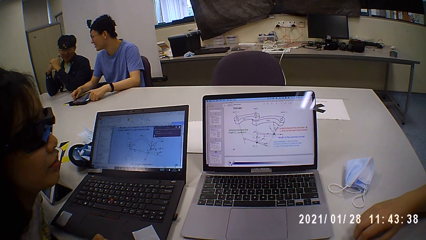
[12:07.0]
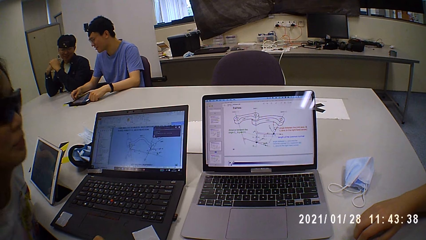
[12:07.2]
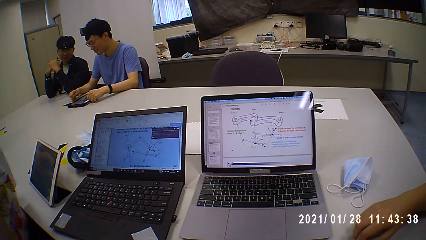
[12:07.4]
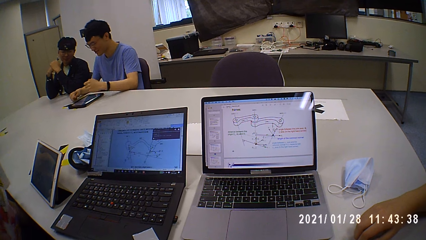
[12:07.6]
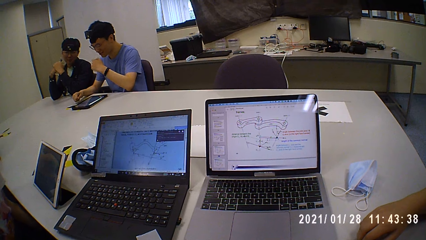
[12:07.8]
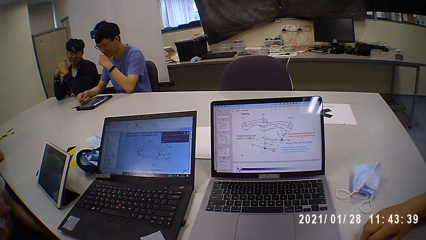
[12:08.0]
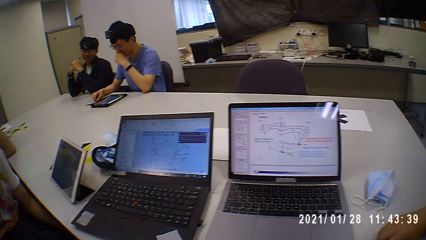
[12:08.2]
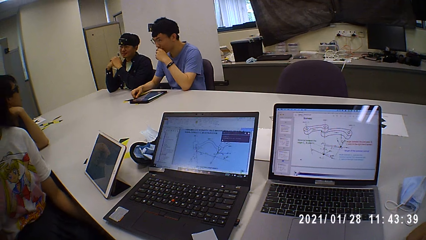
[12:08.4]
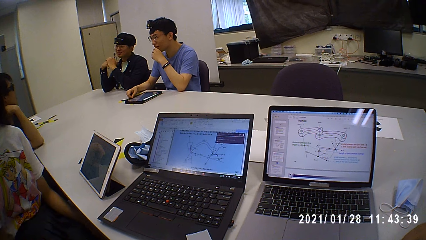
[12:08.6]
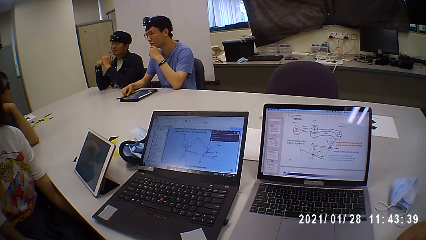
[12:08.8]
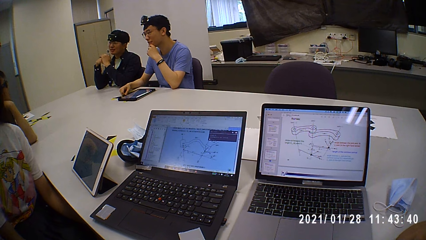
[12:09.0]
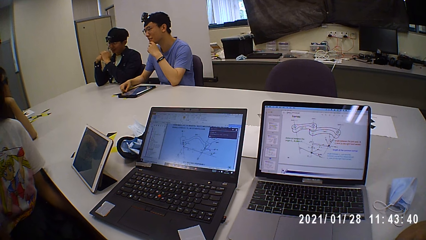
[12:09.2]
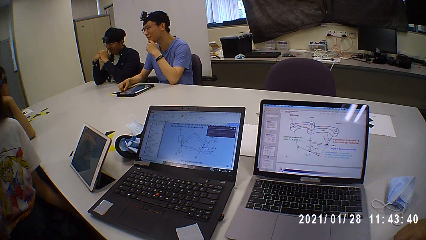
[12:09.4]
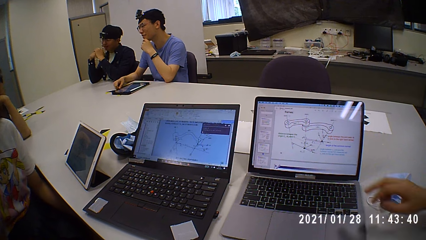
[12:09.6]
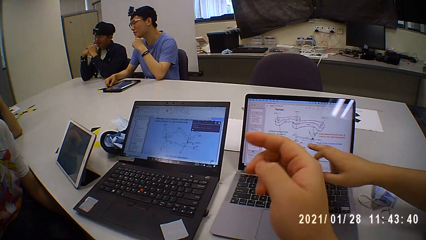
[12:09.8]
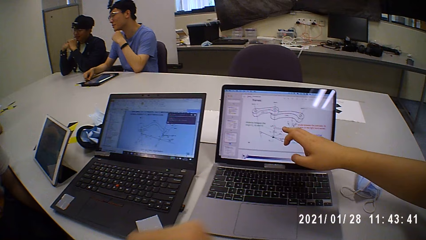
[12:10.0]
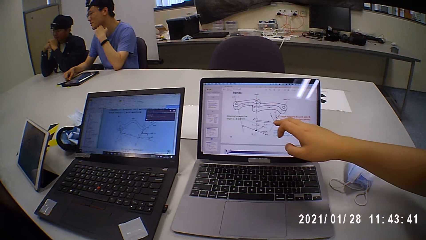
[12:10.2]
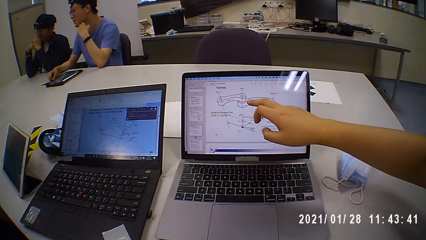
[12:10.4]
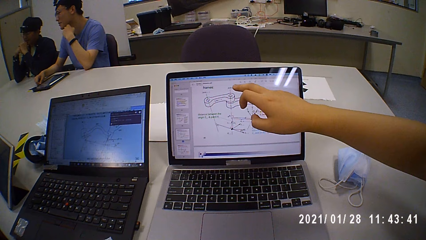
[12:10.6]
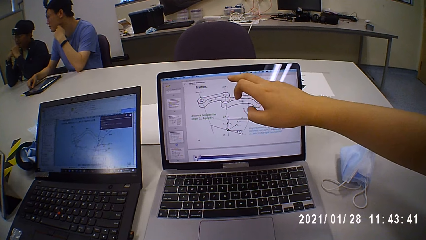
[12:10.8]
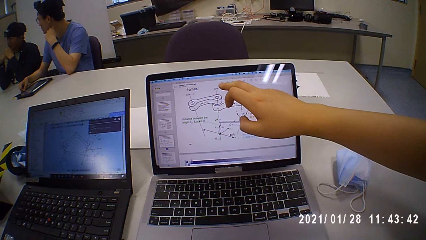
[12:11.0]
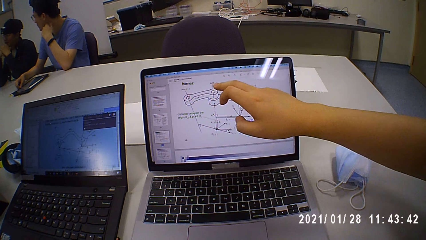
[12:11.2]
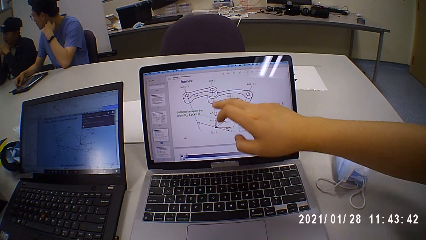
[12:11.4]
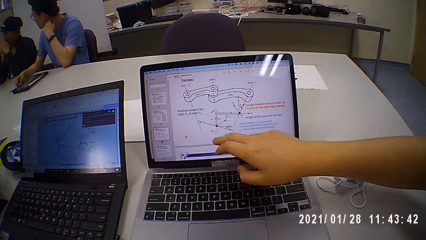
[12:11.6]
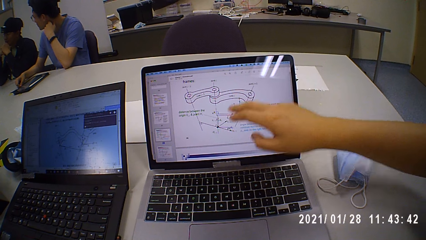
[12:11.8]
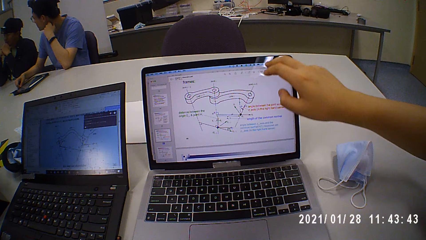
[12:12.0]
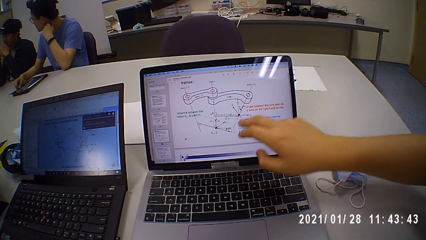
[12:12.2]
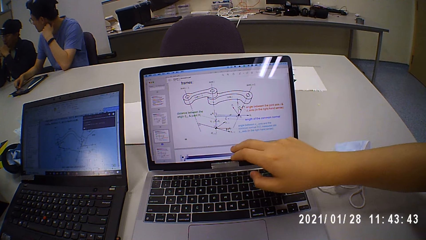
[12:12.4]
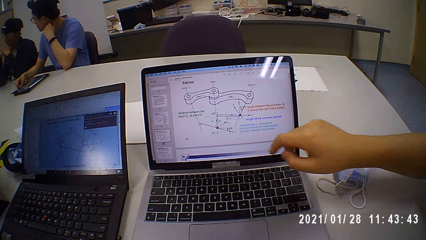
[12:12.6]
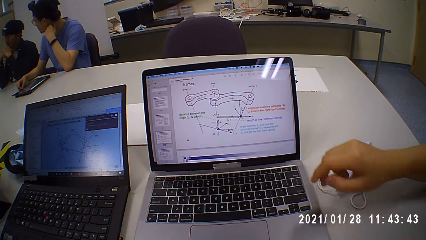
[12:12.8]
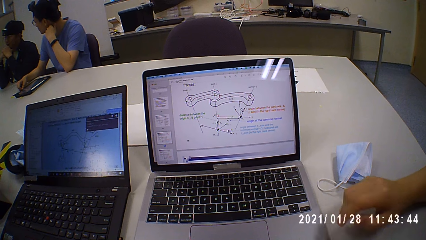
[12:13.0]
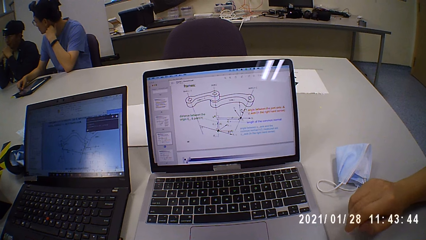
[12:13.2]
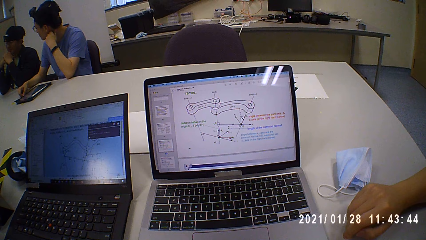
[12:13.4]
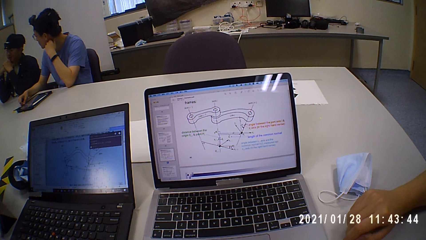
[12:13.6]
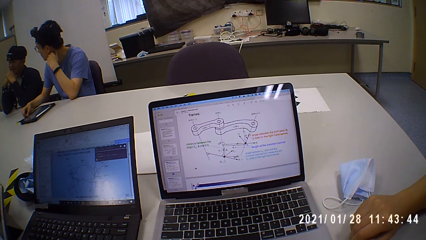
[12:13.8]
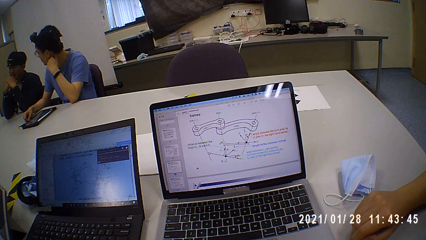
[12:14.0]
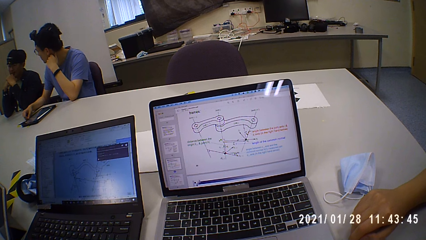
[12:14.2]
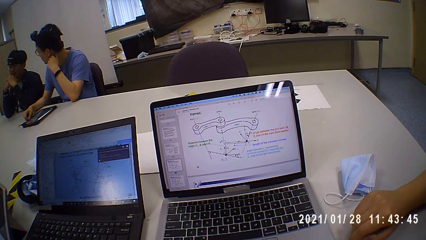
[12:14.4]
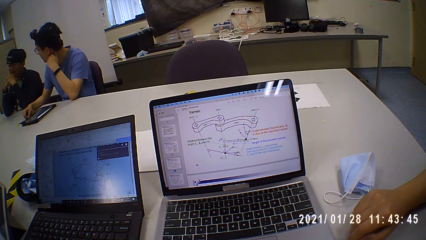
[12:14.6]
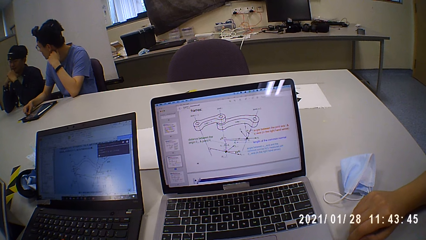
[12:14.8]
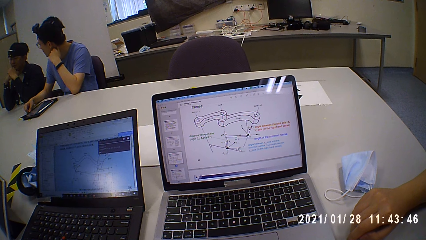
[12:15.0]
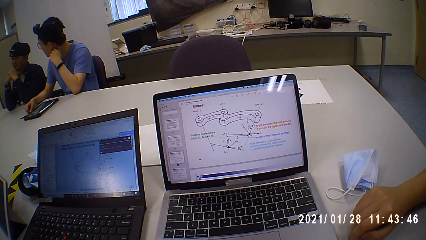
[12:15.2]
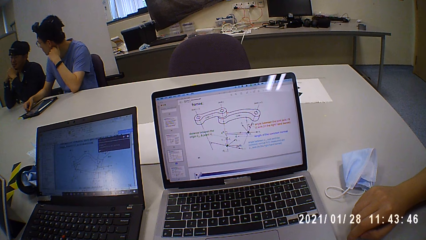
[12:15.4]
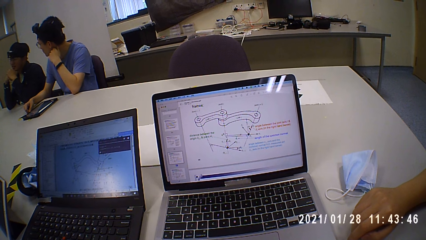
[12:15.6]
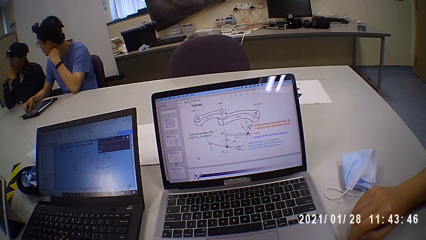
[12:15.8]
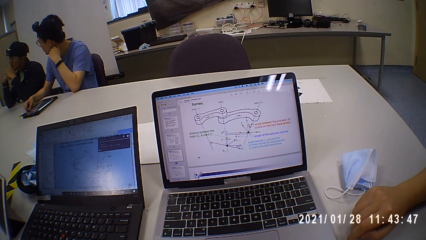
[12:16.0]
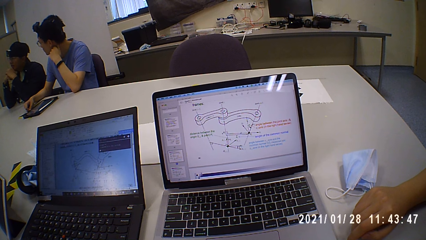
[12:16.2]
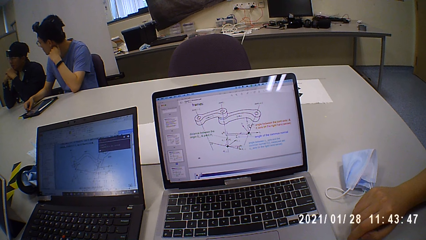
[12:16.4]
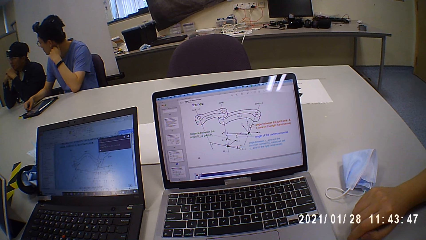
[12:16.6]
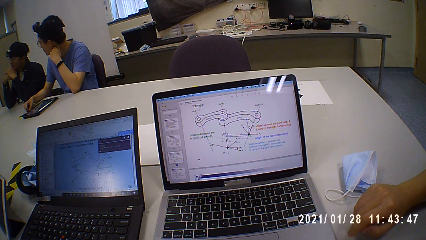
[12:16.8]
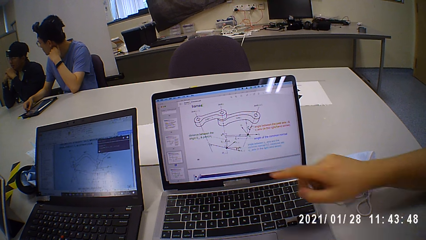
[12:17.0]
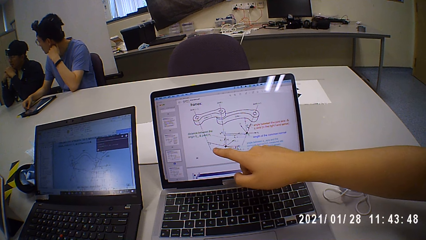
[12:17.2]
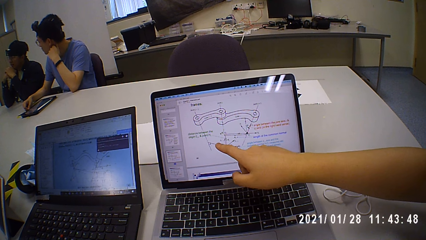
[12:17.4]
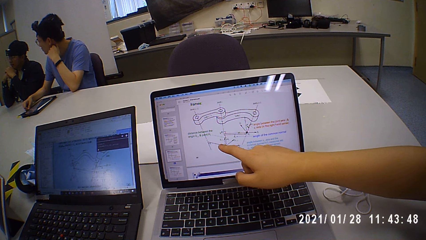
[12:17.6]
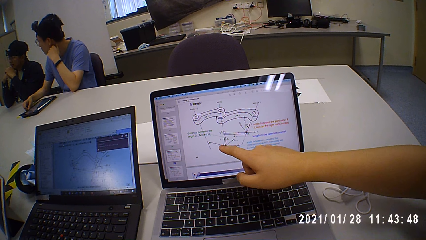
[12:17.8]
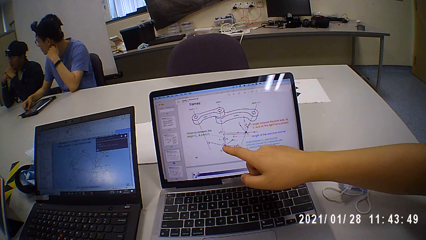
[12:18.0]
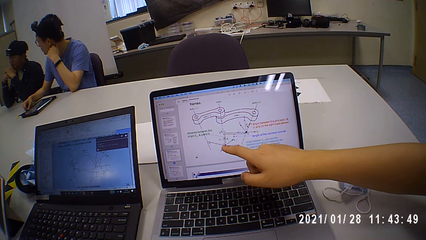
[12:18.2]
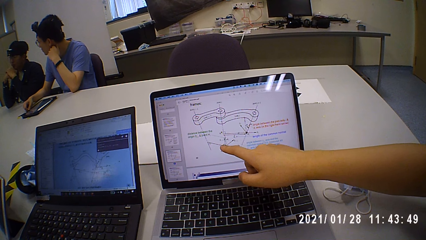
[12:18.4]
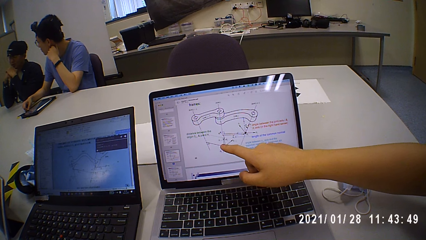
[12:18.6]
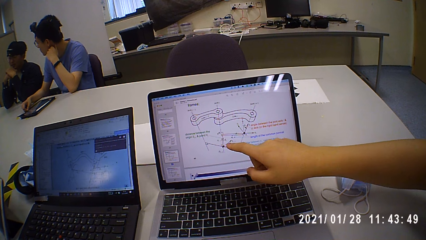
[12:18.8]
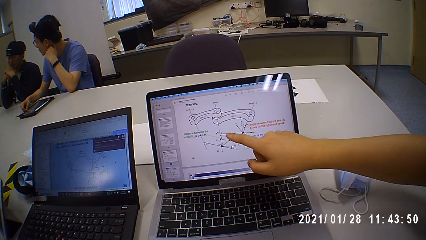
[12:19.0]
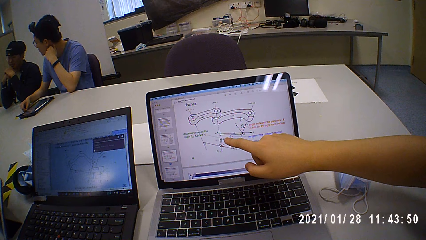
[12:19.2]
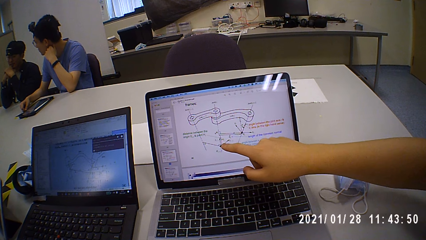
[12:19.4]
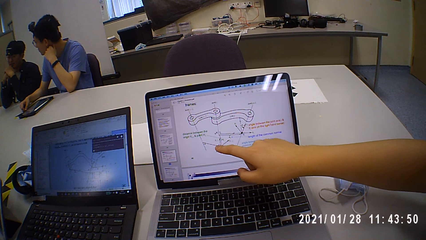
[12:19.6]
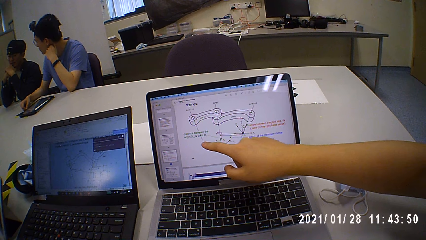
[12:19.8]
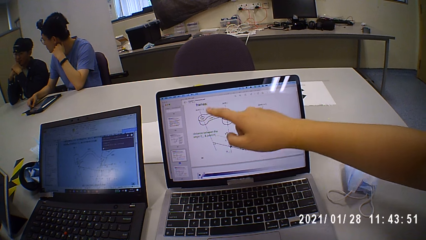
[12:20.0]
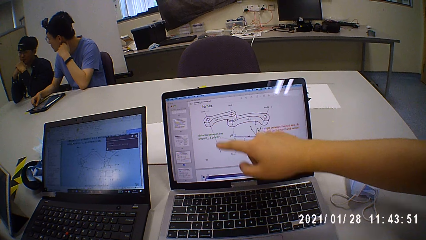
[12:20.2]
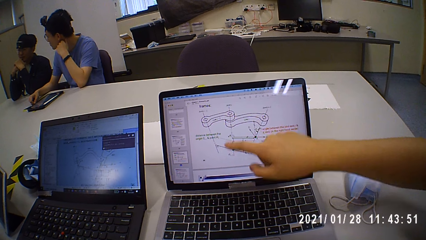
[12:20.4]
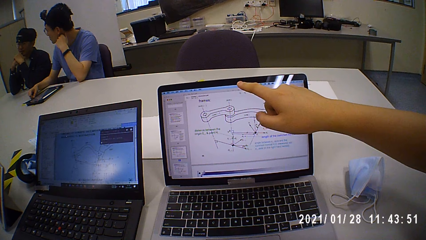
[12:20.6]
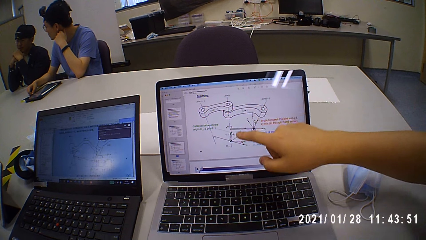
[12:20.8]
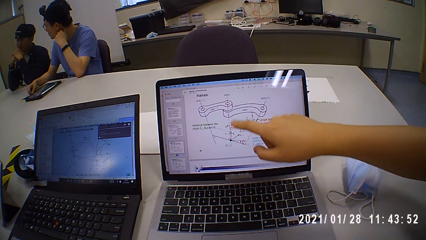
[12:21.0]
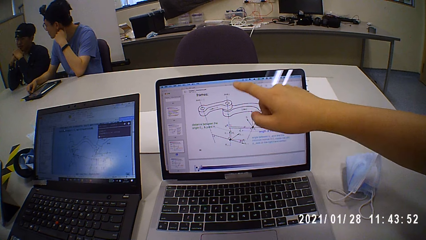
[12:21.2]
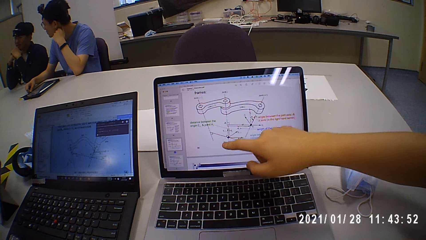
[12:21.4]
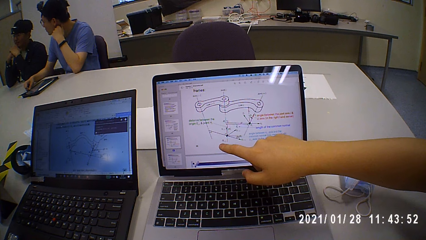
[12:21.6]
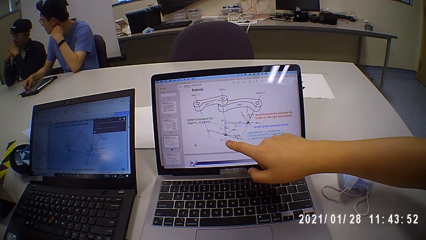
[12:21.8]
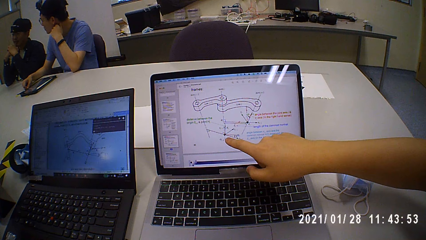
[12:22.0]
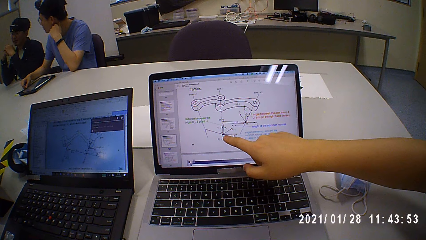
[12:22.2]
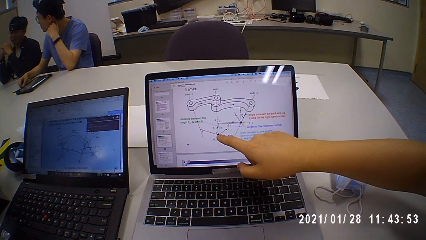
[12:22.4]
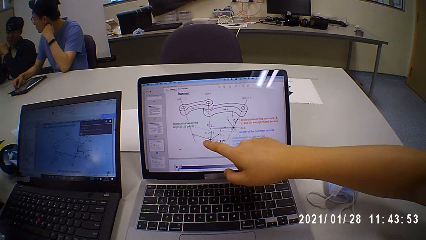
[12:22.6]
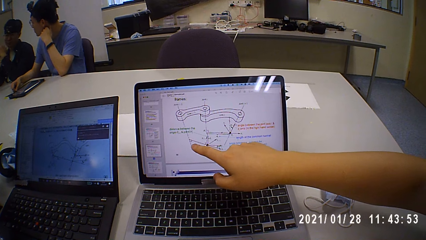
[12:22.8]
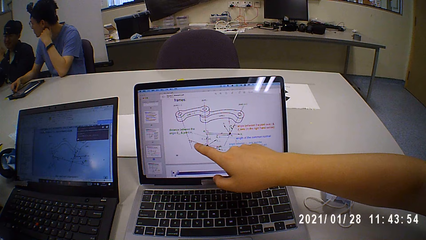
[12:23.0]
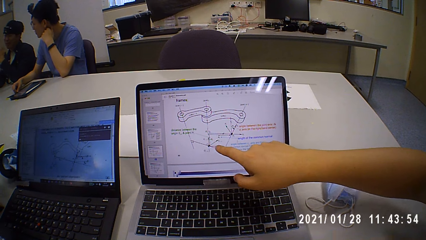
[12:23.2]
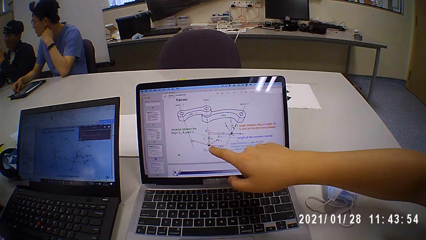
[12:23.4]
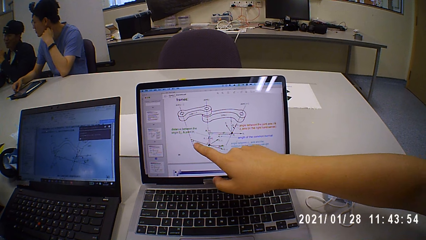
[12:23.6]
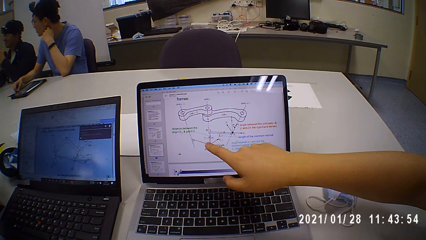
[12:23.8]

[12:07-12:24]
A woman moves back. A man touches his mouth with his left hand. Another man gesticulates with his right hand. The camera wearer gesticulates with his right hand. He points at the laptop with a third man. The first man touches his face with his left hand. The third man points at the laptop. The camera wearer looks at the laptop. The second man gesticulates with his right hand. The third man points at the laptop.
